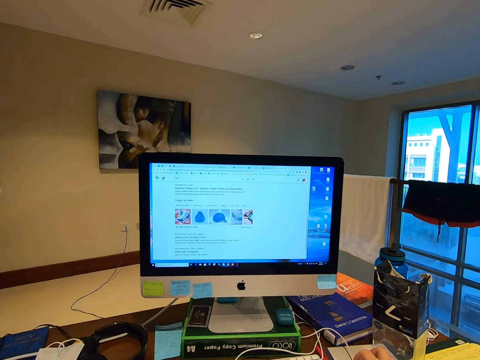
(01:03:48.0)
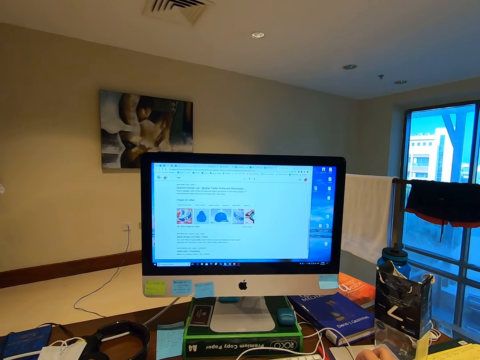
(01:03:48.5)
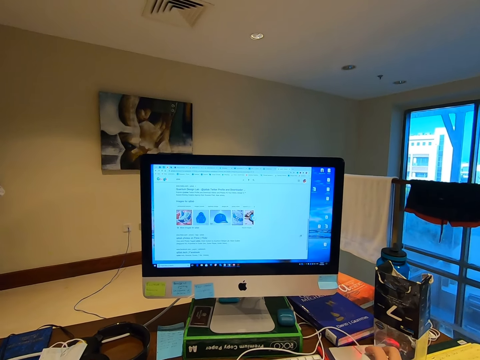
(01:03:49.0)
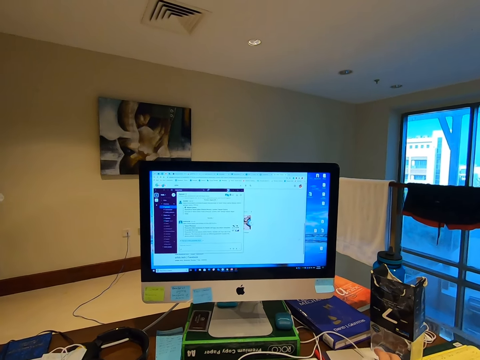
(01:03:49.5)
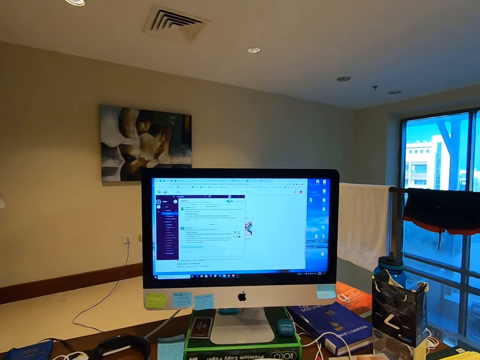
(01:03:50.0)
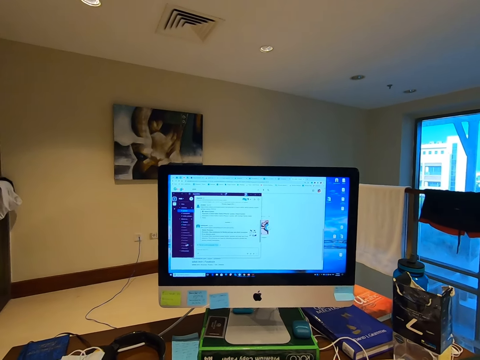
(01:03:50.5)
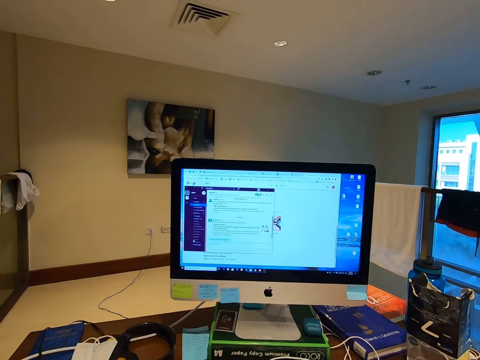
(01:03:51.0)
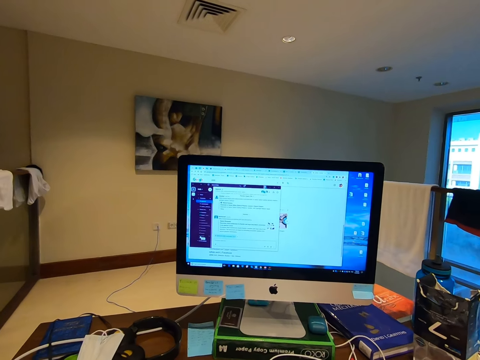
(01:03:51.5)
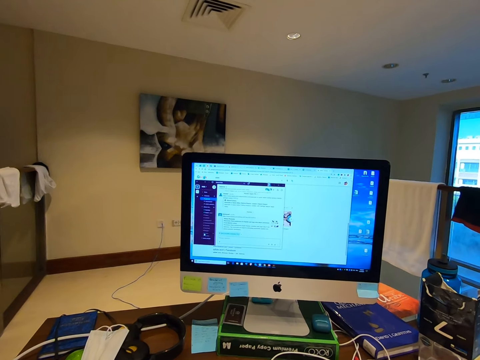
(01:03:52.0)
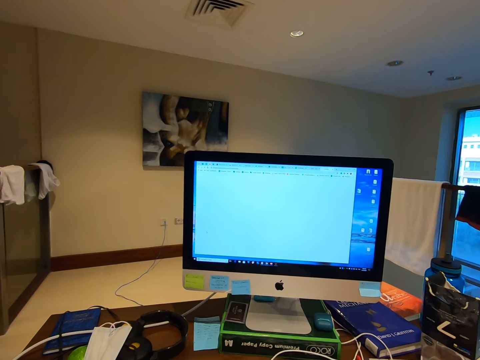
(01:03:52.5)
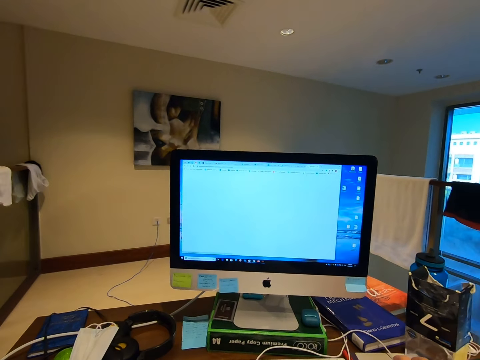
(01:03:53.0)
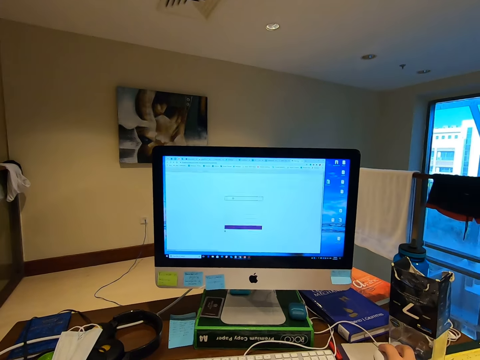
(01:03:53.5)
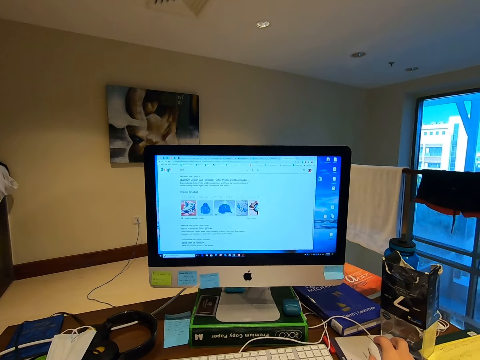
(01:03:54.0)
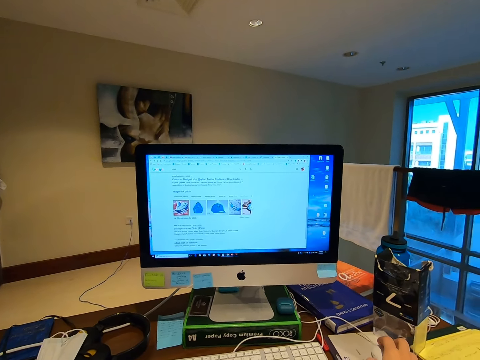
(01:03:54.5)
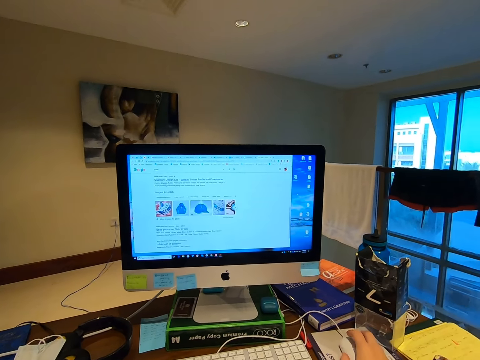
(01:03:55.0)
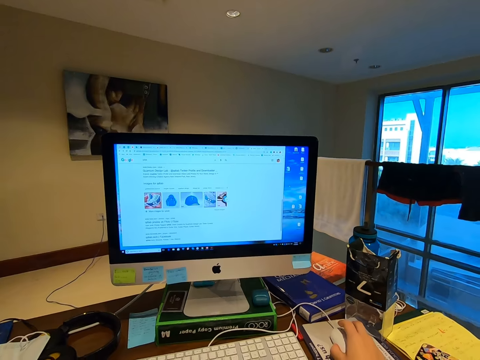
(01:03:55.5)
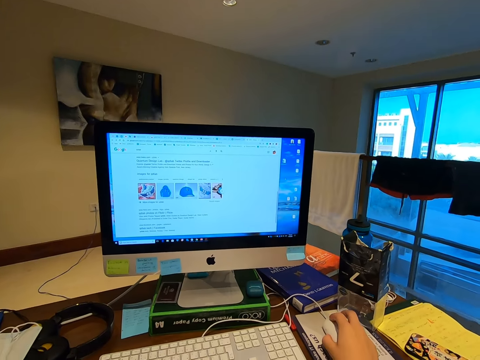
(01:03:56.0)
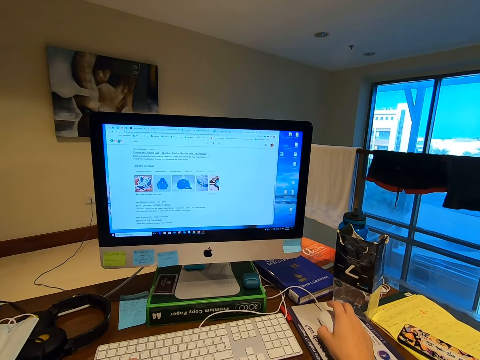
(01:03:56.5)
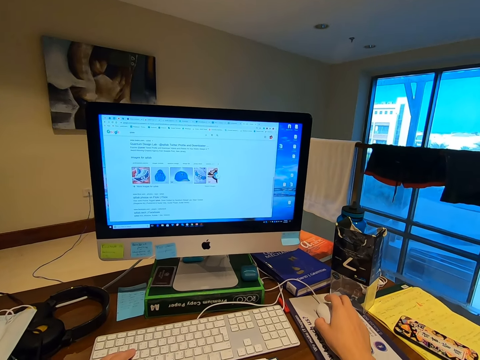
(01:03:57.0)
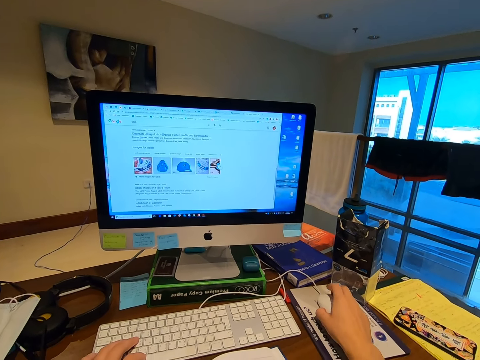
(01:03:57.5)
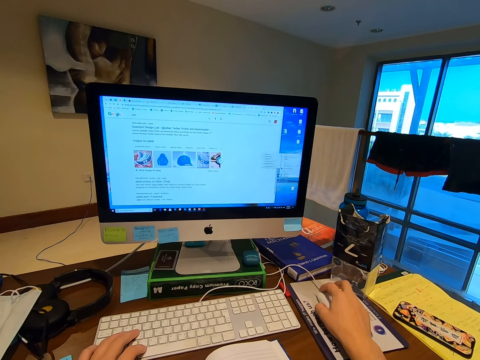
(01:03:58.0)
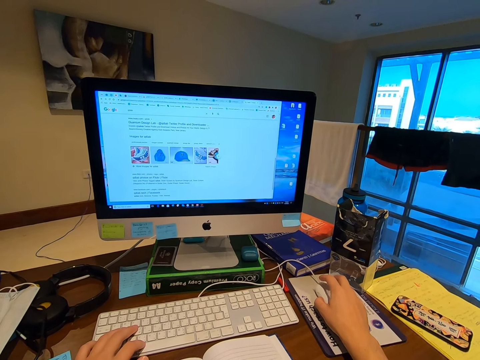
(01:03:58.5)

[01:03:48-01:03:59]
The camera wearer quits the application. They navigate the browser with the mouse.

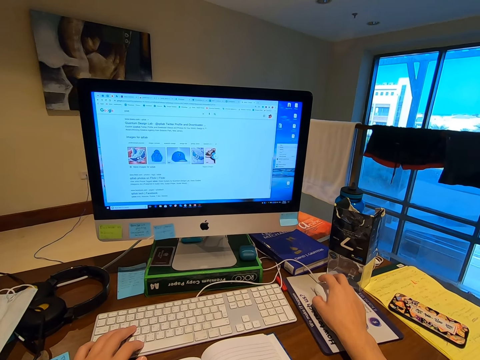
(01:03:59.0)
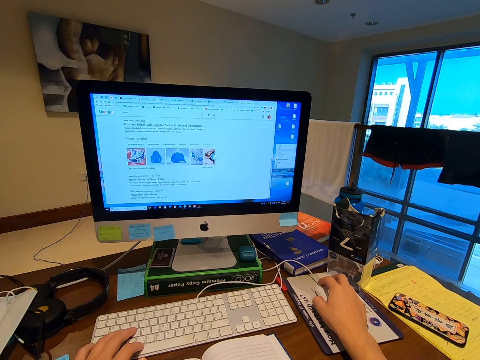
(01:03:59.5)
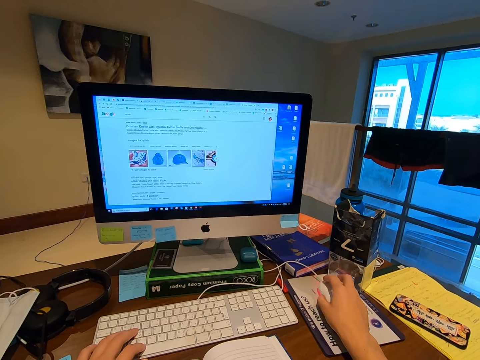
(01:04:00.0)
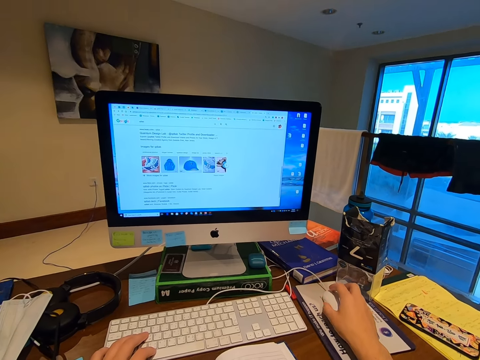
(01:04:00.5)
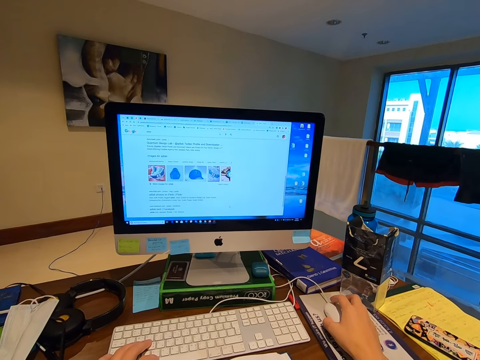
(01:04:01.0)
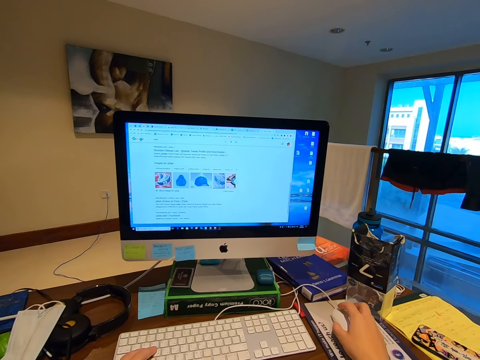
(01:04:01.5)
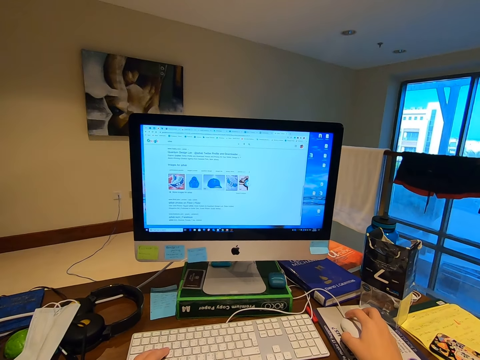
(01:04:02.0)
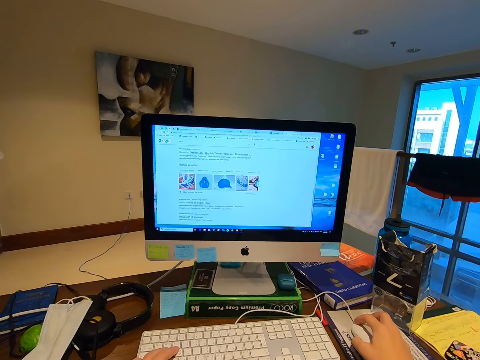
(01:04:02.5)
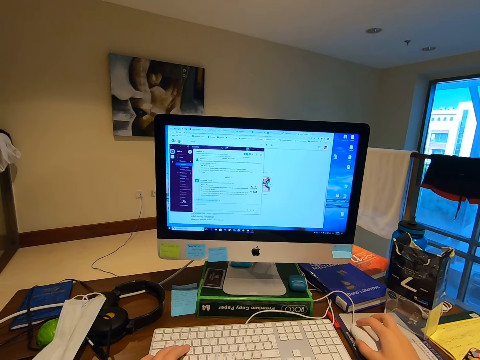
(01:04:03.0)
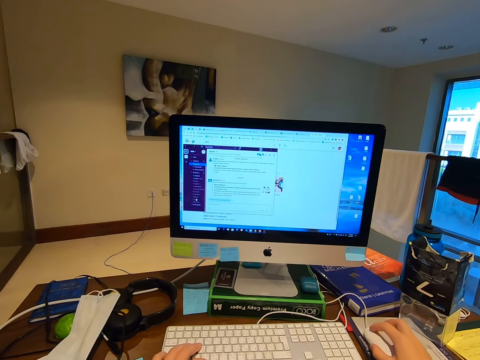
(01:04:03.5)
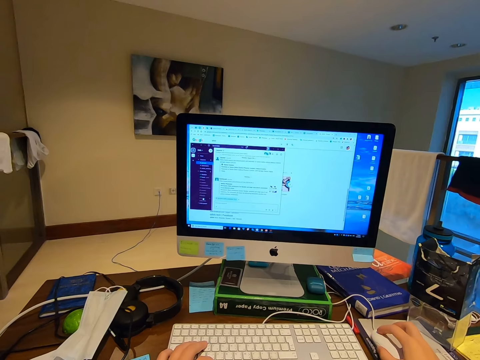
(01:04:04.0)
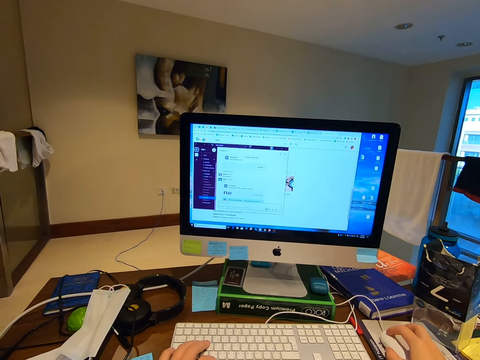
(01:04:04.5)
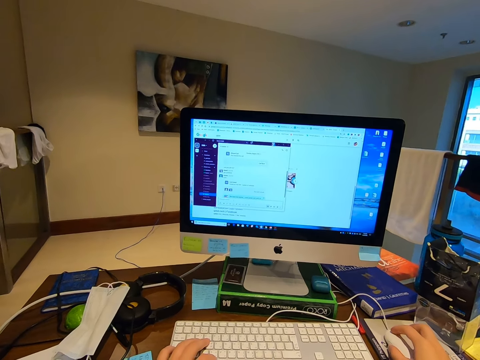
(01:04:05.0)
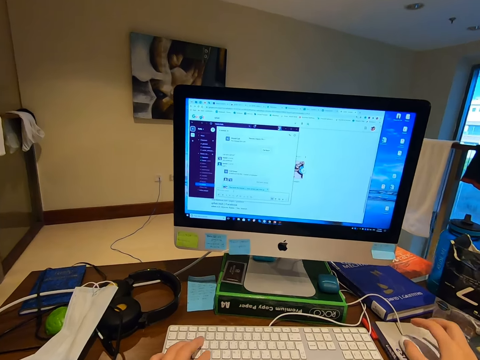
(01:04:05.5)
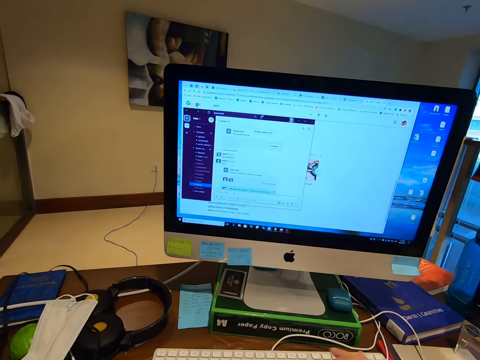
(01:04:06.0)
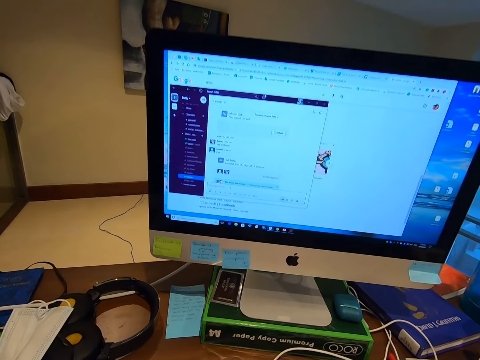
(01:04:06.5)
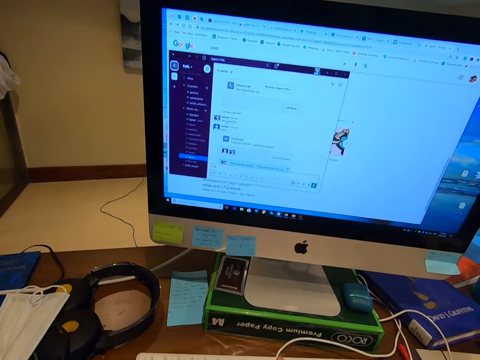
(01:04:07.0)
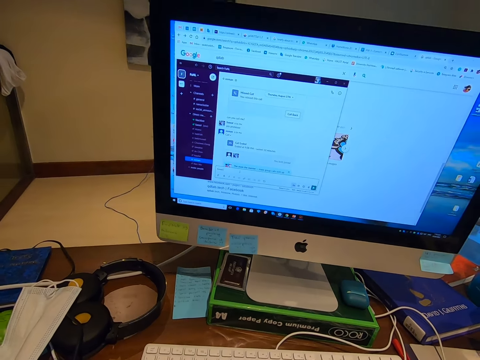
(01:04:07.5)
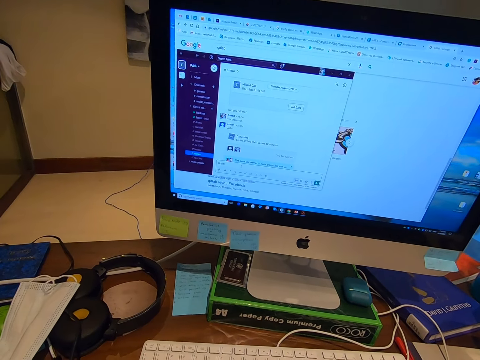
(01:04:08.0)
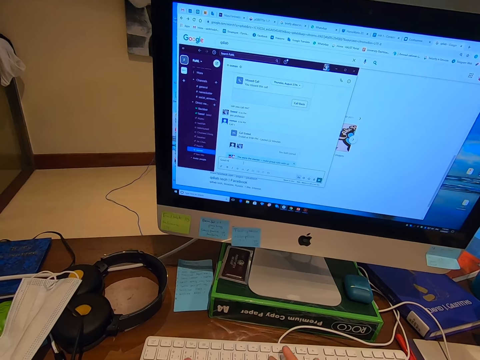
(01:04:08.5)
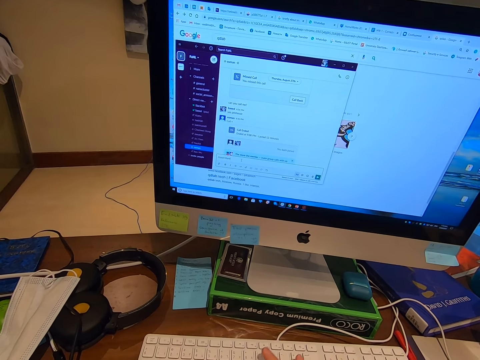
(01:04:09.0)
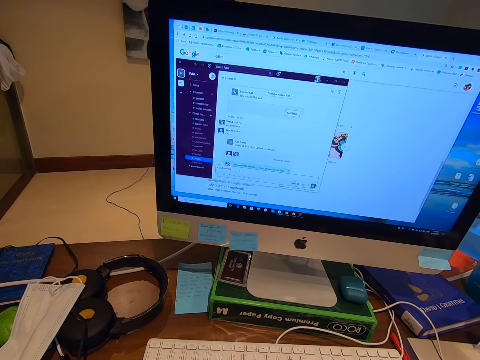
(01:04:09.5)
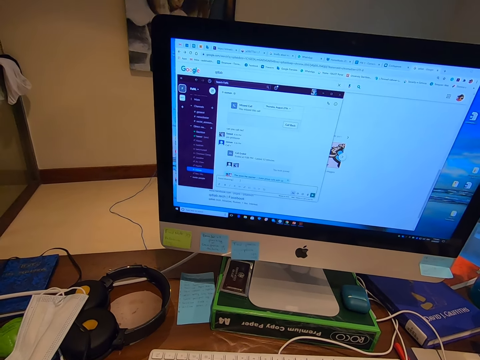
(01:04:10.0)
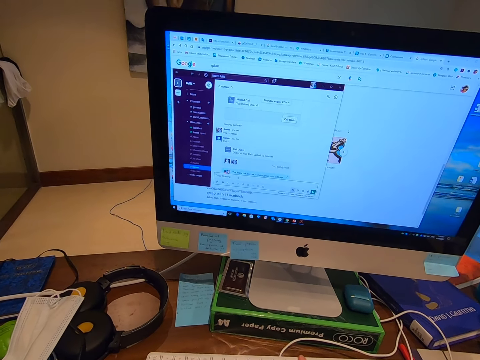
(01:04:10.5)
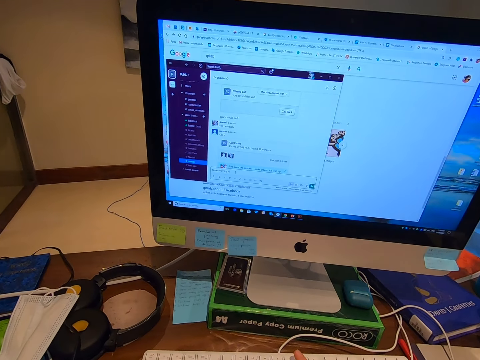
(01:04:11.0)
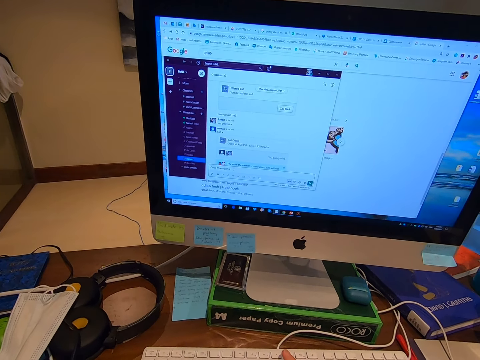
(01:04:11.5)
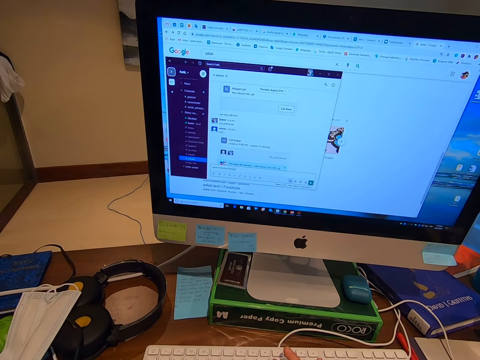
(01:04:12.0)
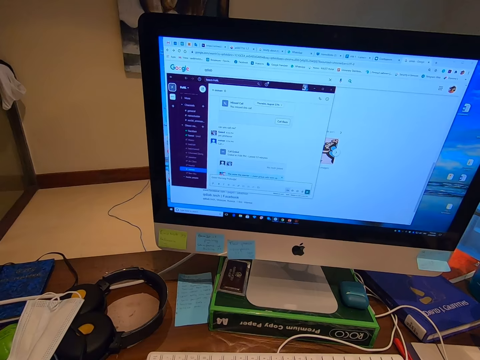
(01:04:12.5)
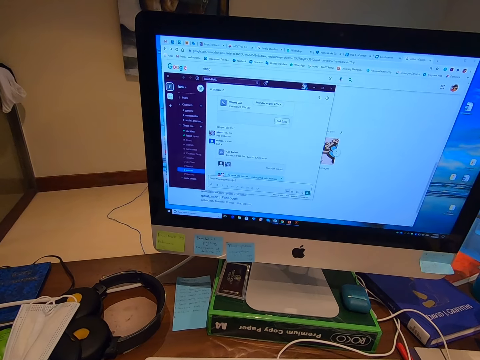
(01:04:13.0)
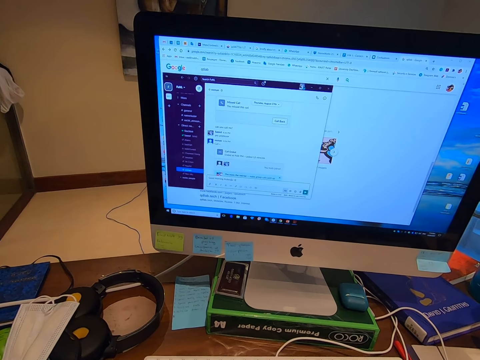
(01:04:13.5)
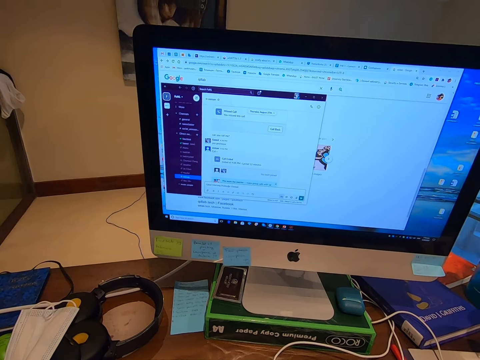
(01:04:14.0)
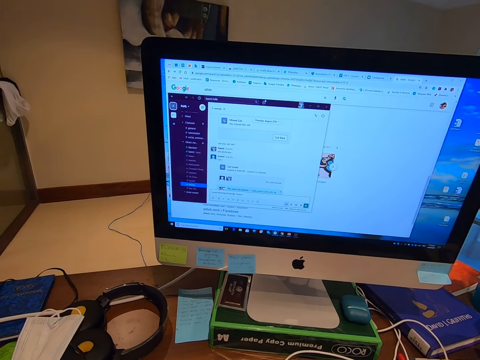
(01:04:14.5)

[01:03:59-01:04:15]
The camera wearer opens an application. They navigate the application with the mouse. They type on the keyboard.
